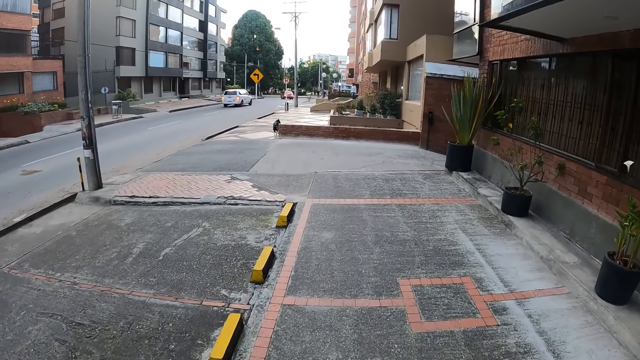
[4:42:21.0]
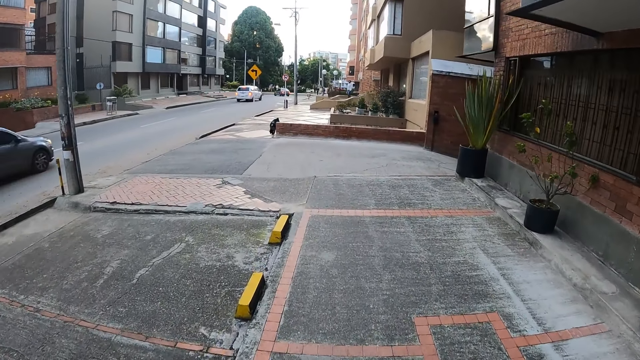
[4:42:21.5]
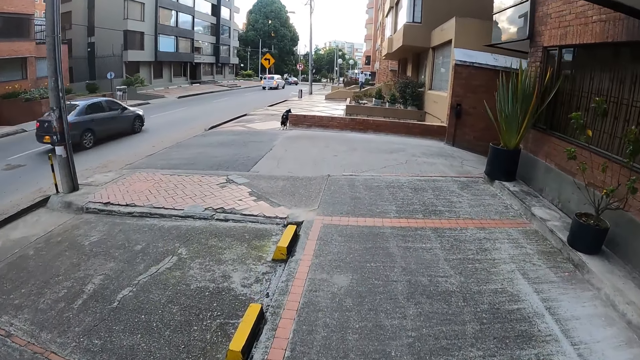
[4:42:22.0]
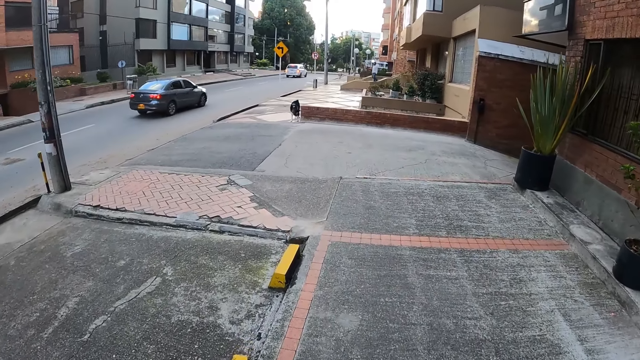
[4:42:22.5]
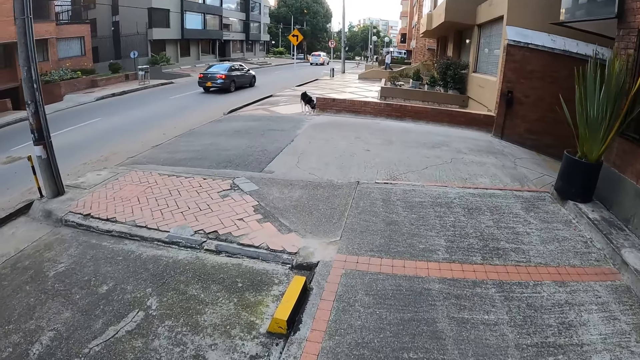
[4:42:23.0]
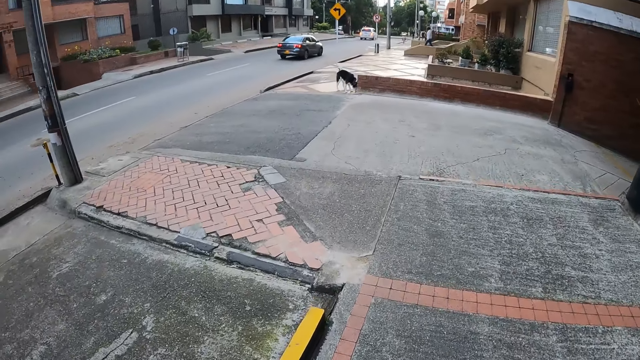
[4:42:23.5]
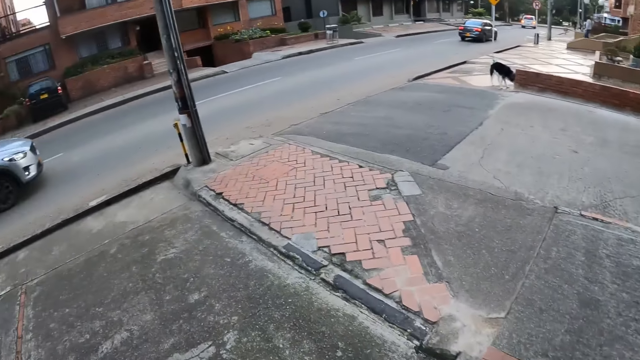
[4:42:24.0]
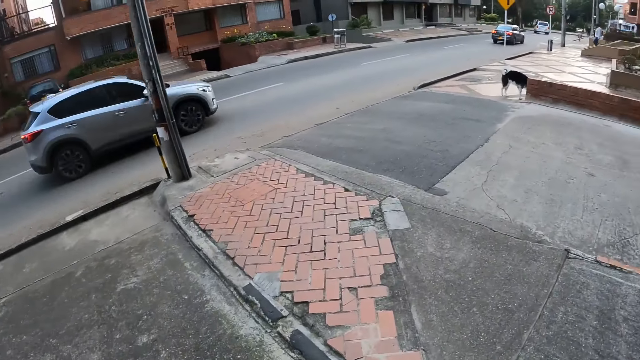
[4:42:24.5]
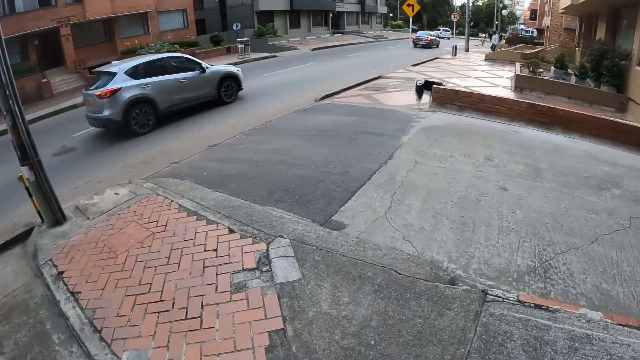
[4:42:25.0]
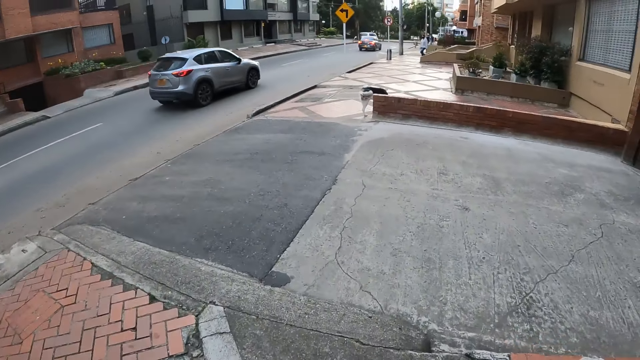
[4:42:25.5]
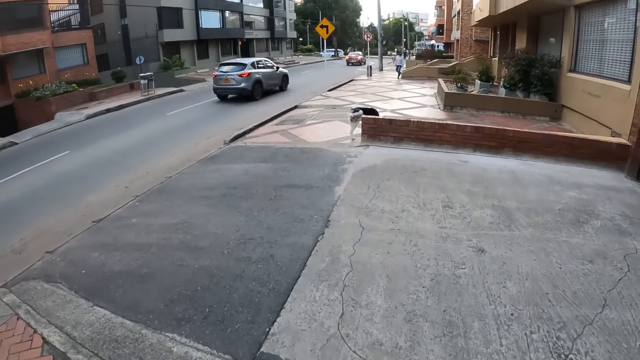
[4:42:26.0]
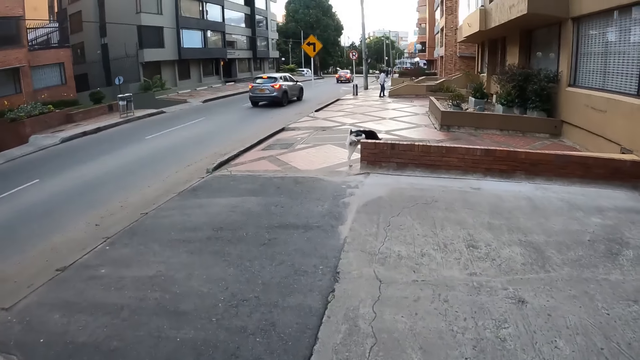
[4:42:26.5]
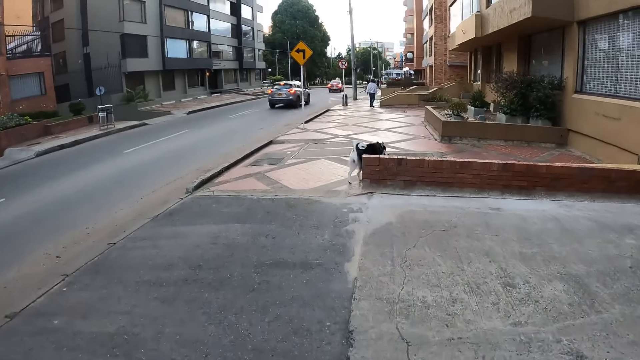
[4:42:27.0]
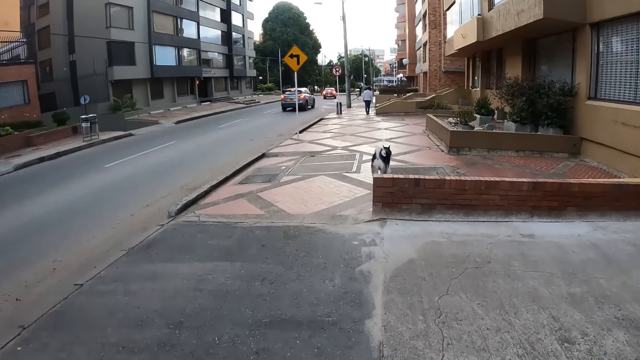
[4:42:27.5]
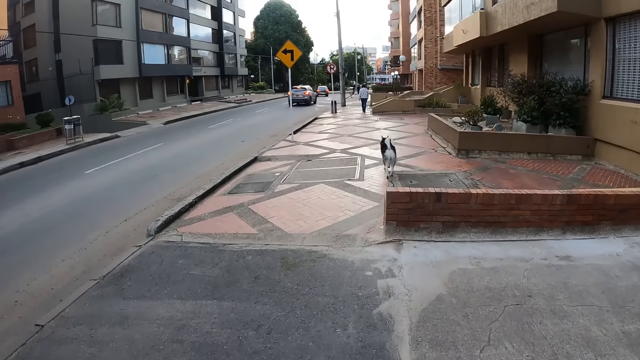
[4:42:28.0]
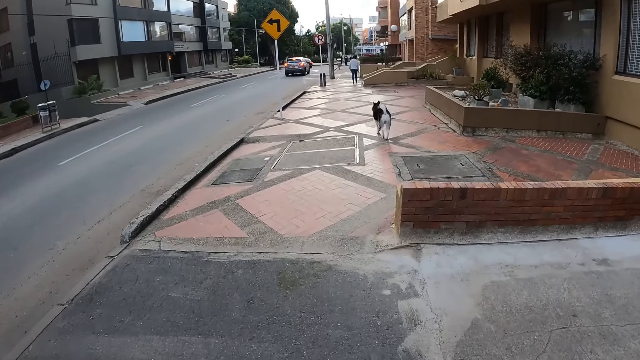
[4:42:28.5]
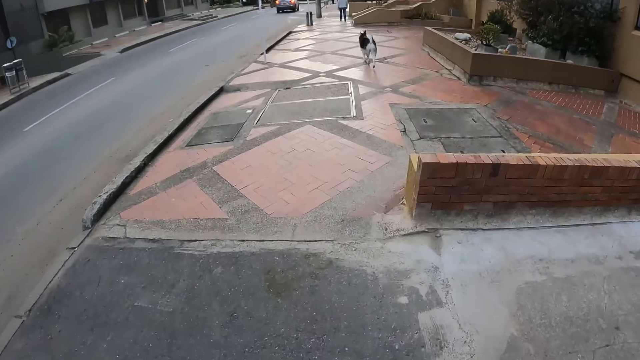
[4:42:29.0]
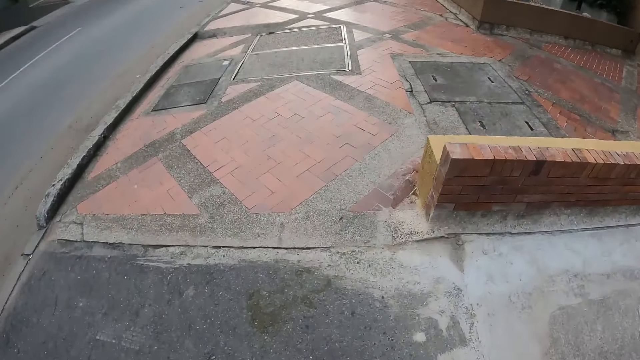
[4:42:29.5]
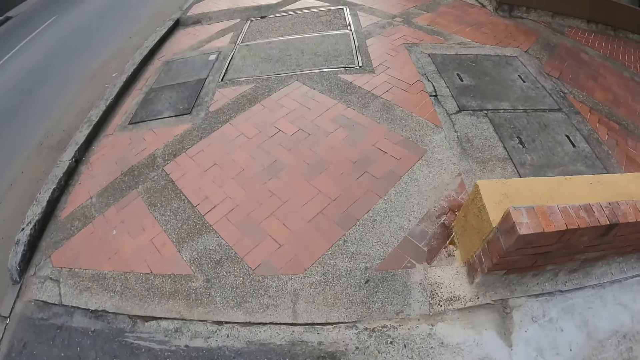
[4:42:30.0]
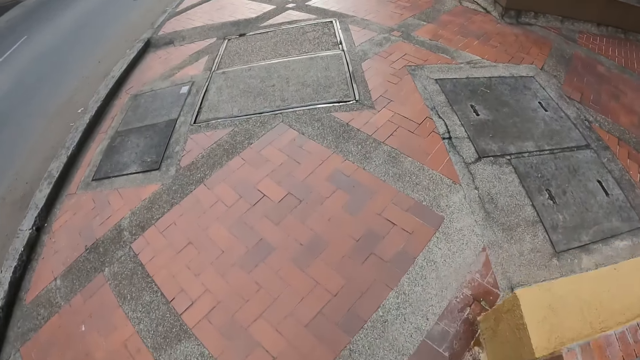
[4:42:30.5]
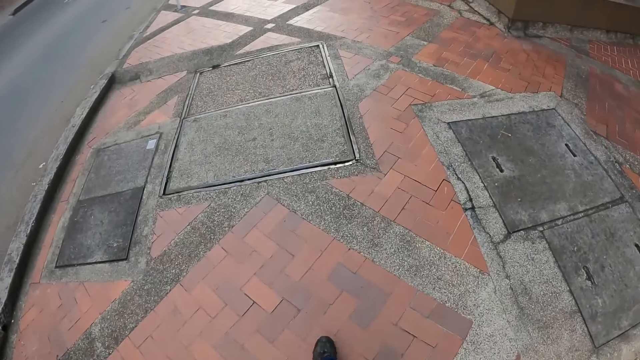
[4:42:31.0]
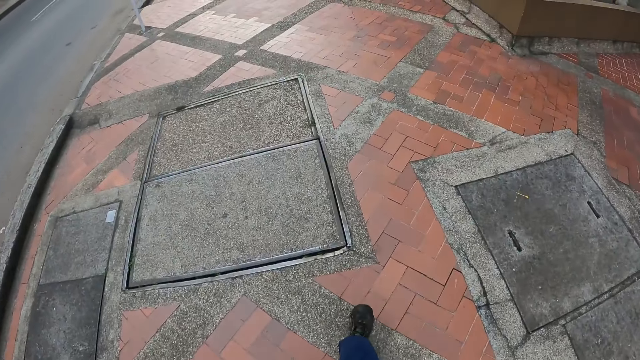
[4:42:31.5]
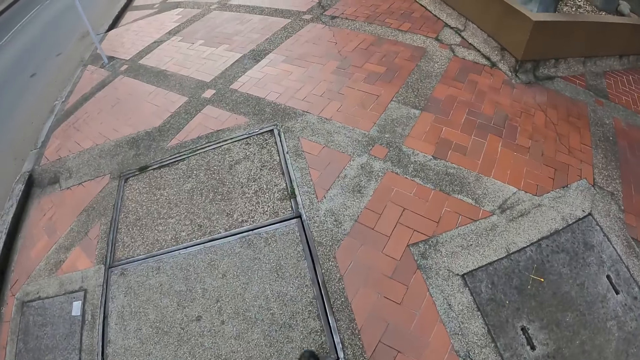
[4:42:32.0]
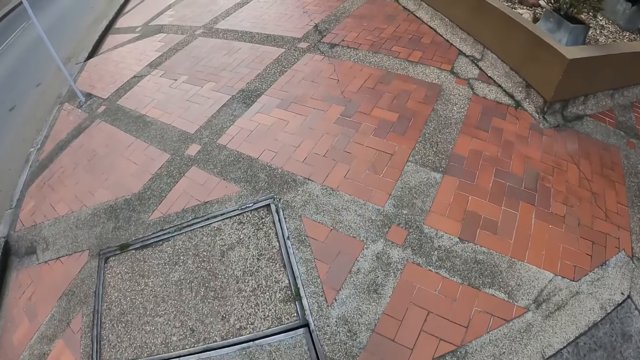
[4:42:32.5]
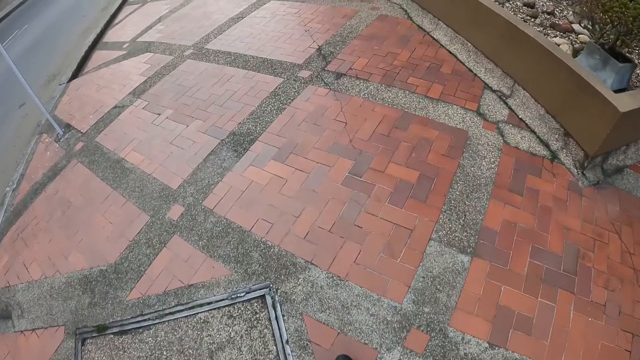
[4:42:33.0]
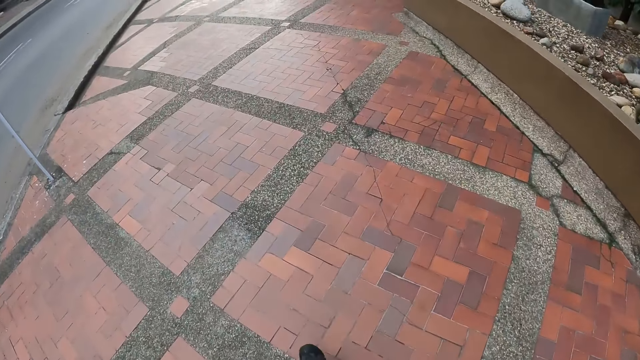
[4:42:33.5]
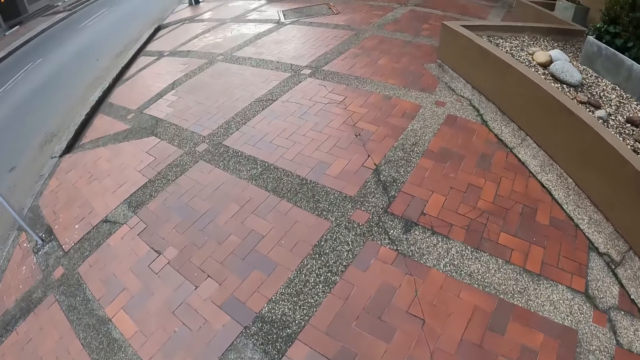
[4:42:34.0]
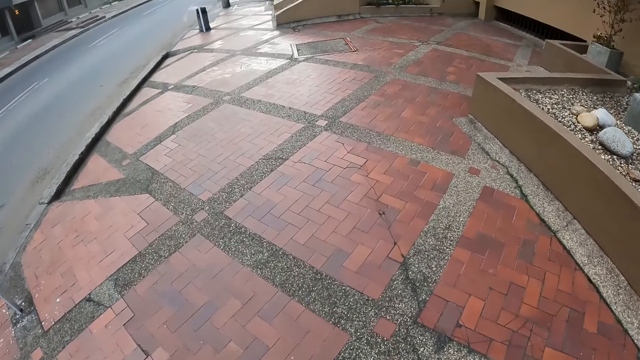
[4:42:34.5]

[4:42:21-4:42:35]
A black car drives past the camera wearer. A grey car drives past the camera wearer. The camera wearer looks at the ground.

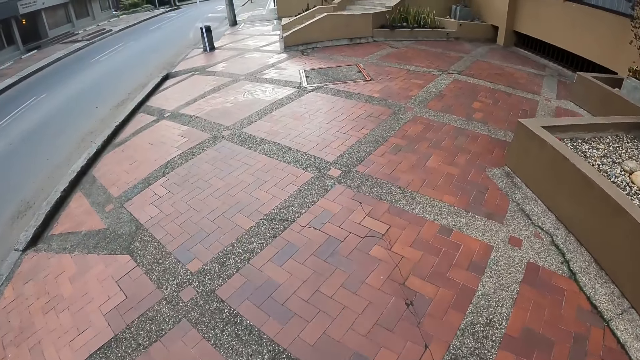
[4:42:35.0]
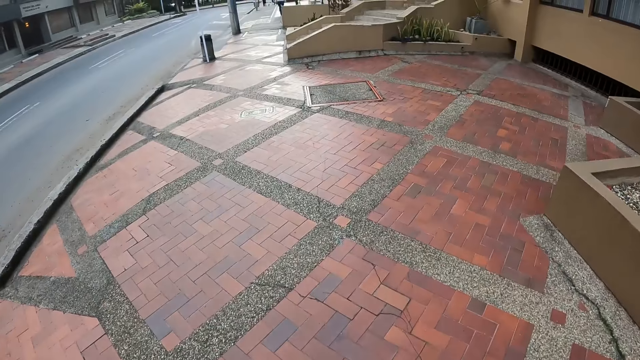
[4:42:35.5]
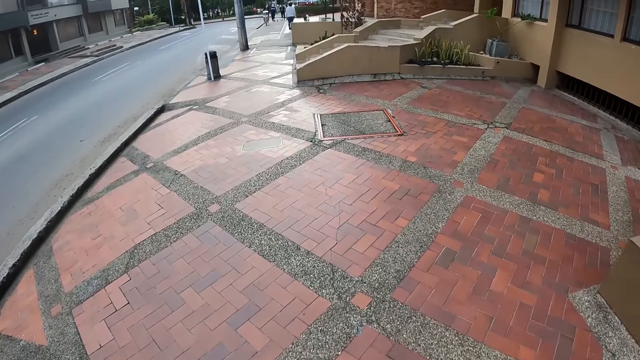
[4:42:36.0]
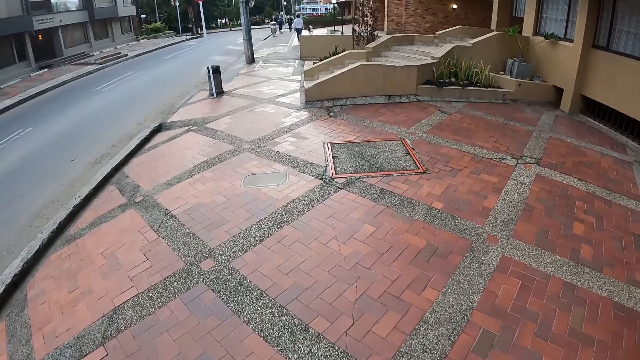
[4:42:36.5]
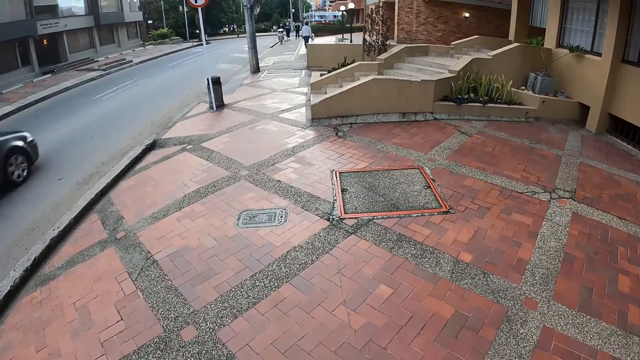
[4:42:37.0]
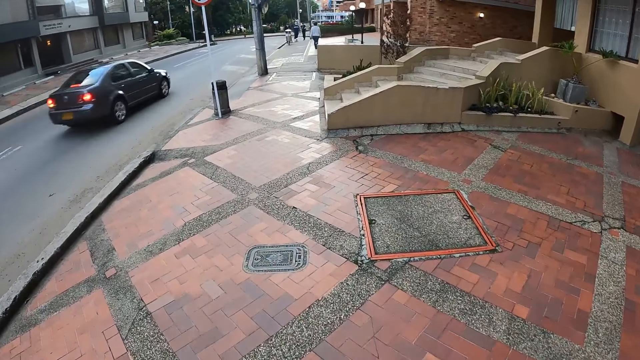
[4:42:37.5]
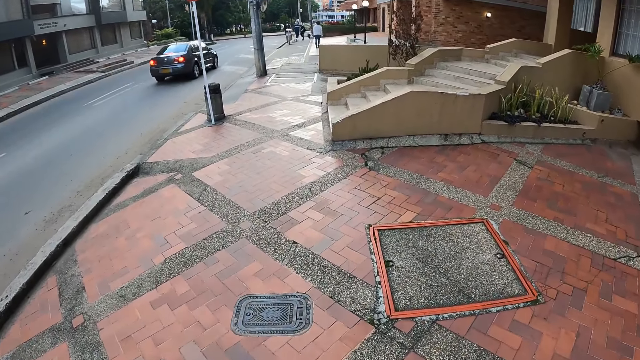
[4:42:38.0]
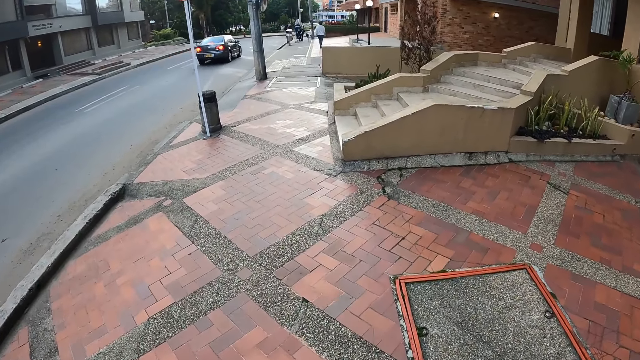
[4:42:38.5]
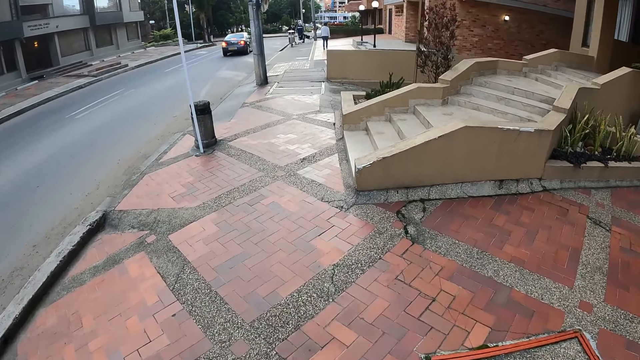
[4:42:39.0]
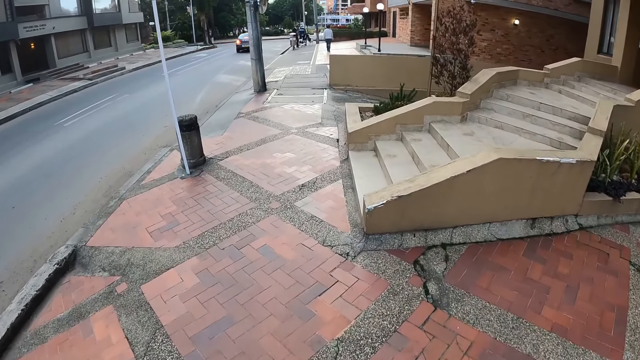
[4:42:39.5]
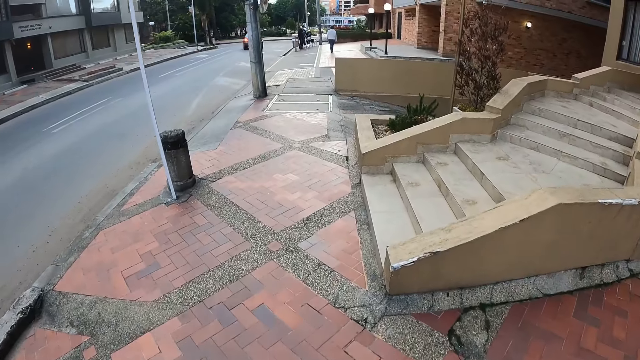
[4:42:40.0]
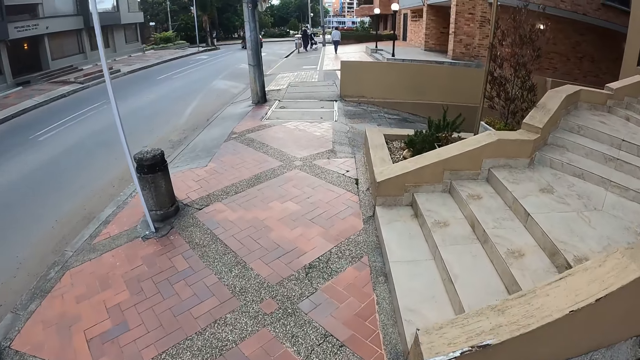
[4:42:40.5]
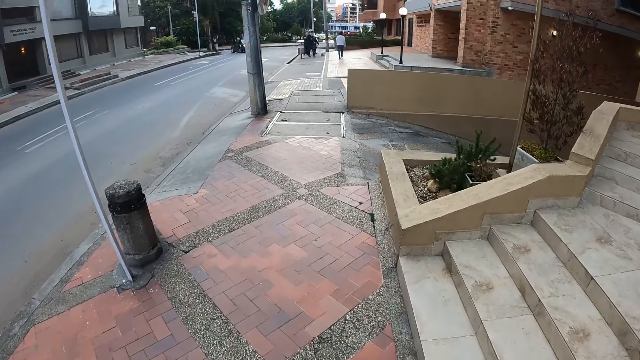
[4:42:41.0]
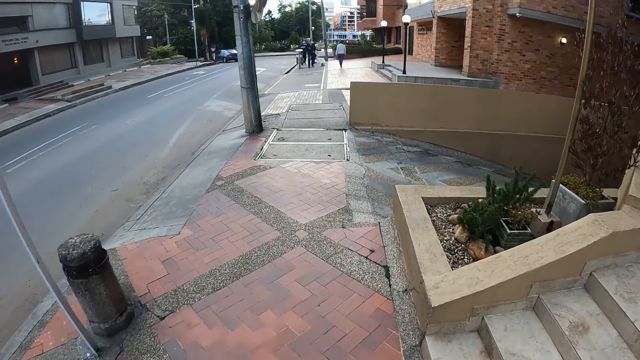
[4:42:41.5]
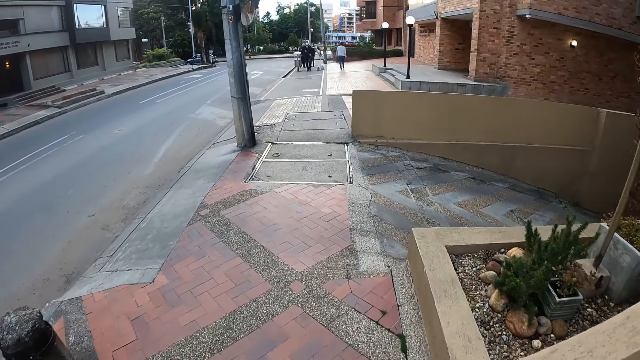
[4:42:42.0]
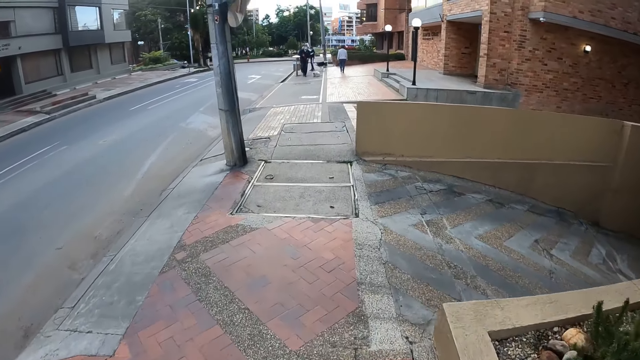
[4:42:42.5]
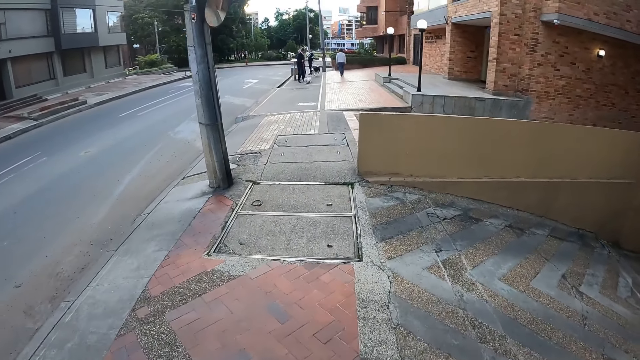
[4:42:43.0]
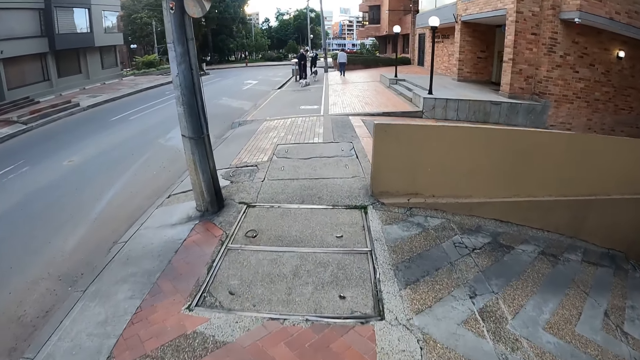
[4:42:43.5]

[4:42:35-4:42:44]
A grey car drives past the camera wearer. The camera wearer looks at the dog.
